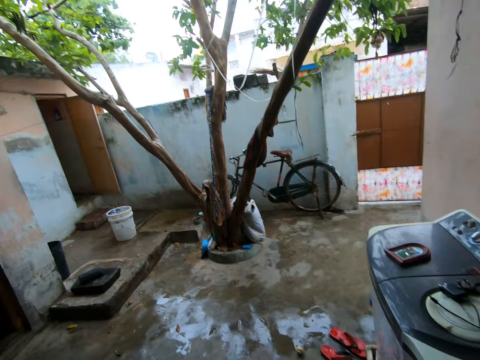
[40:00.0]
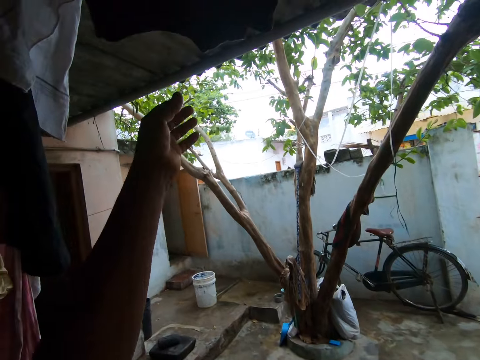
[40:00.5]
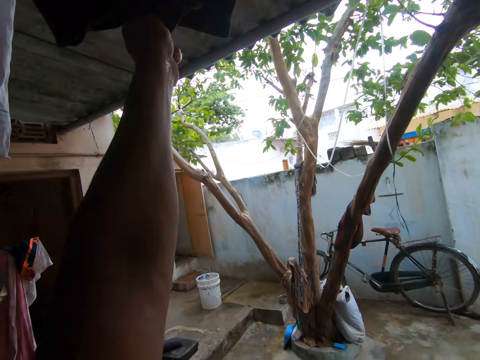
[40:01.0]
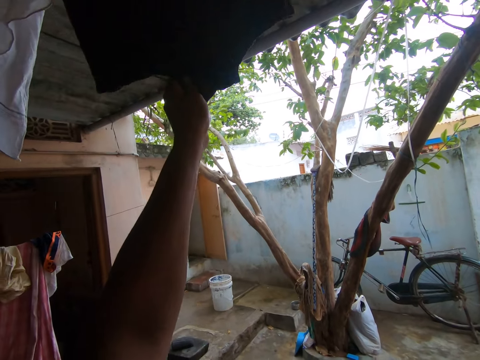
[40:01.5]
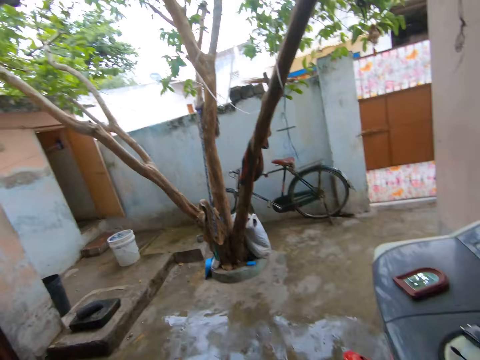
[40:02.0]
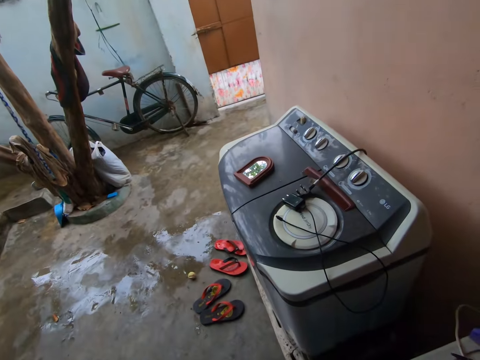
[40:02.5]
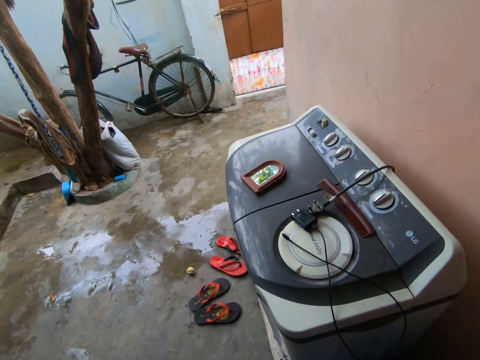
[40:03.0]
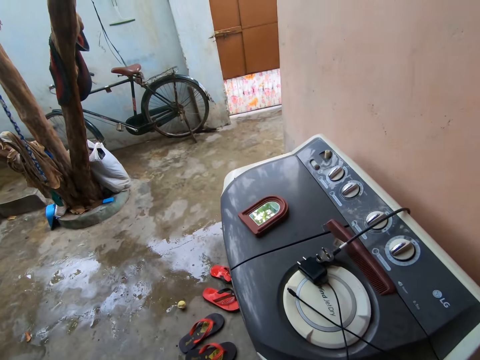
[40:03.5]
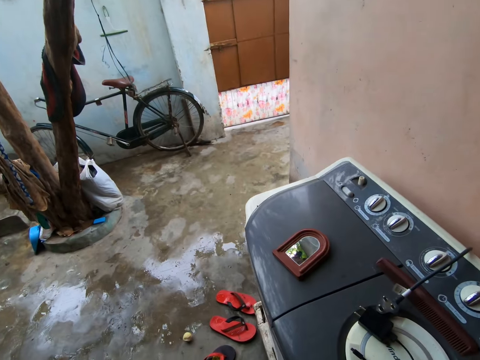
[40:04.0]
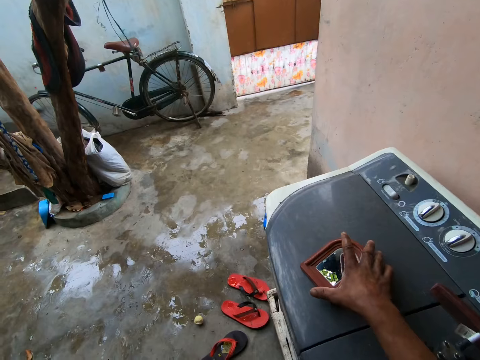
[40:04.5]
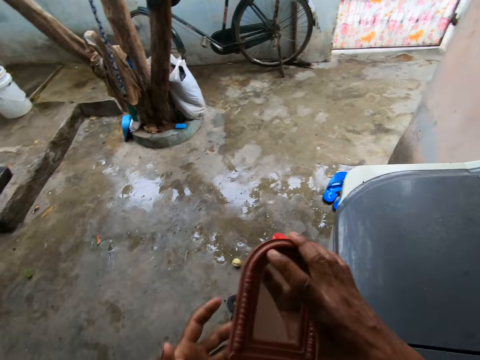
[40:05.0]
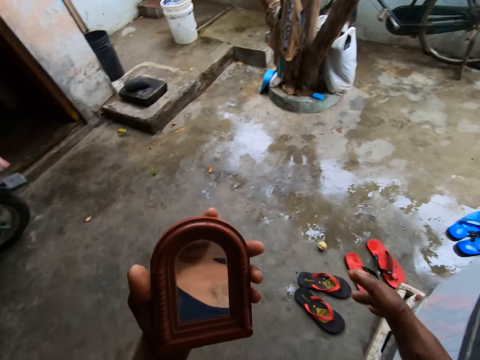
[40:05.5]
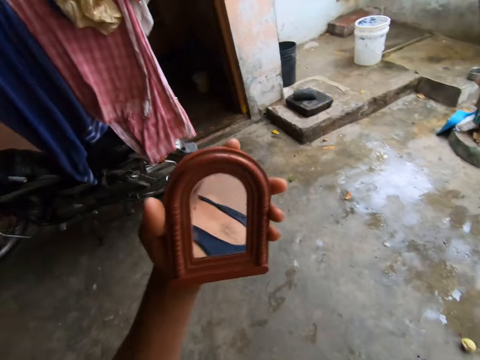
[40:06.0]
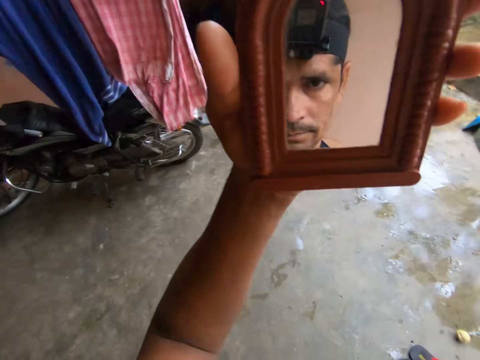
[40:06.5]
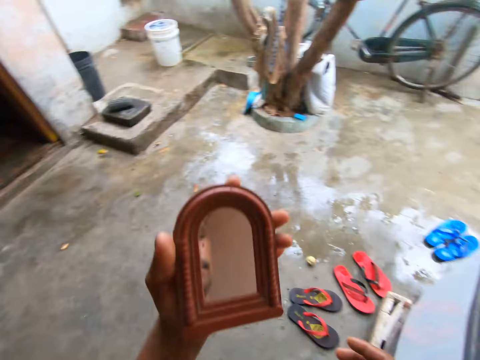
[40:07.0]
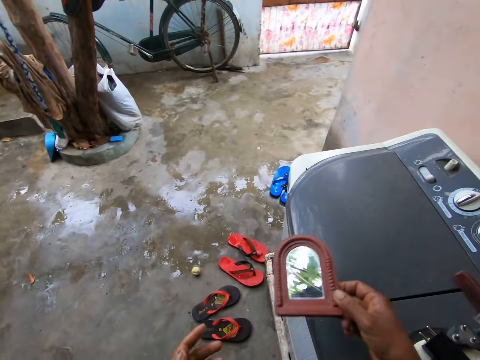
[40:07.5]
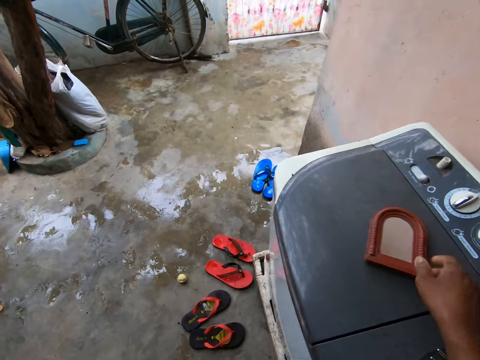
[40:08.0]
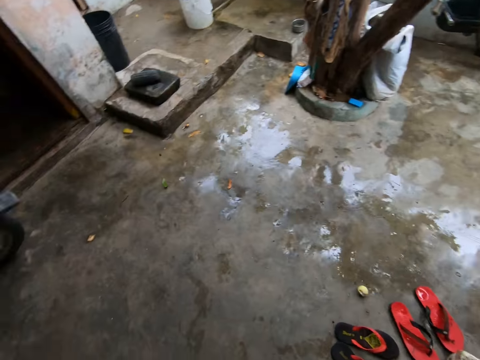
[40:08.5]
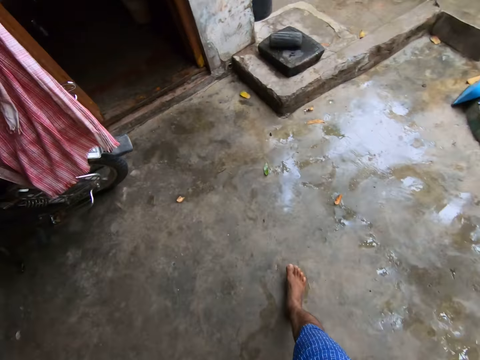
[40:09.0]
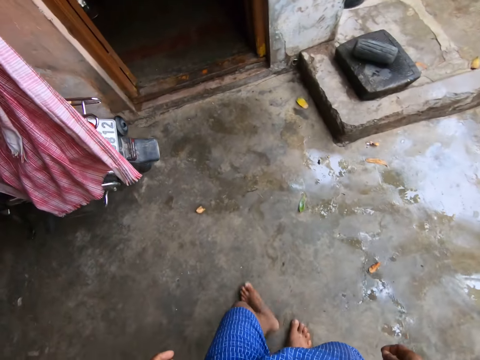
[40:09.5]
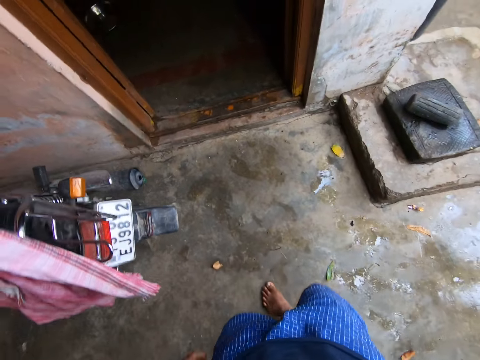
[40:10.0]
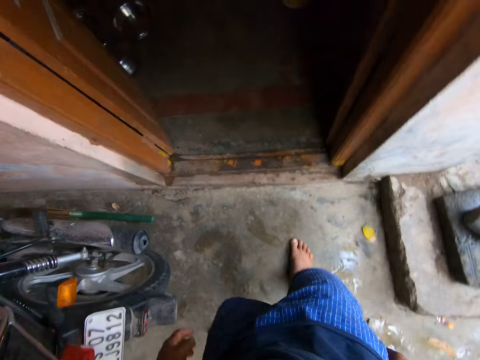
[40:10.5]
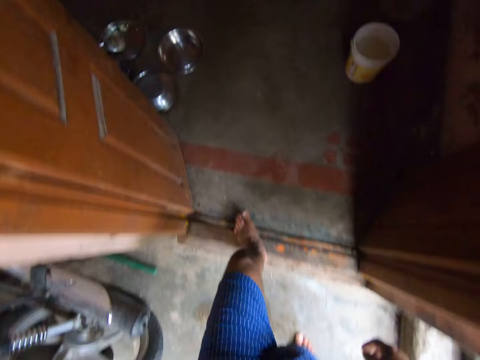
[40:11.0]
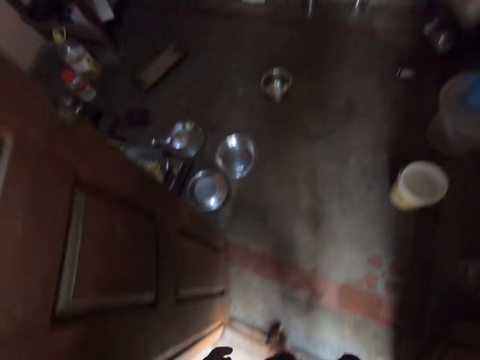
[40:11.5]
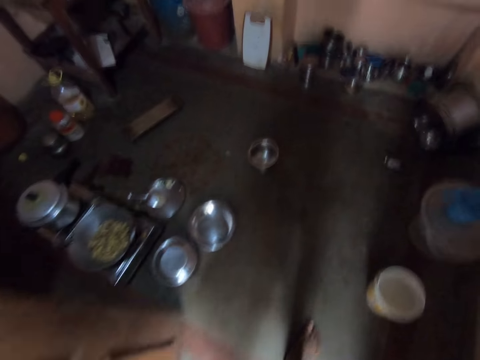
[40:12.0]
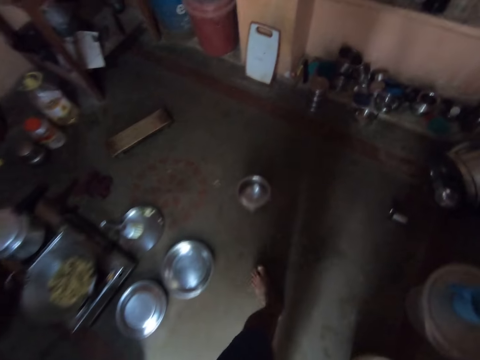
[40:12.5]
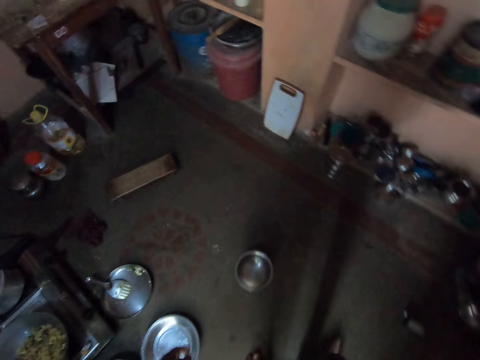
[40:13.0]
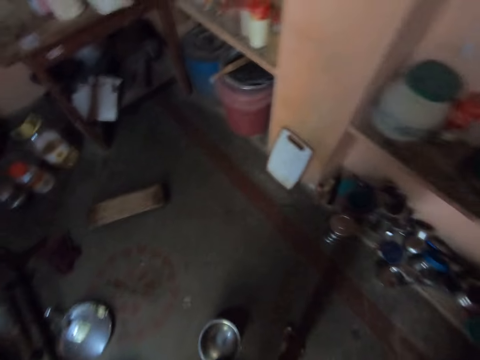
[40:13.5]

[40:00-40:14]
The camera wearer pulls on the body suit with his hand. He touches a cloth. He stares at the washing machine. He moves towards the washing machine. He picks up the mirror. He places the mirror in his left hand. He looks at himself in the mirror. He places the mirror in his right hand. He places the mirror on the washing machine. He walks to the kitchen. He enters the room.

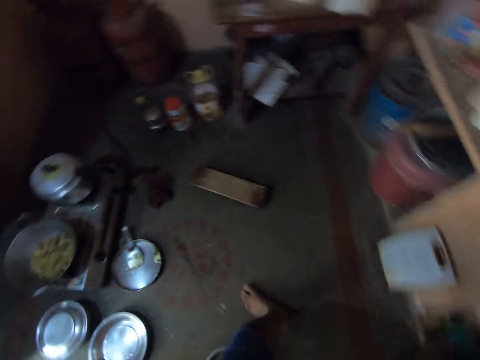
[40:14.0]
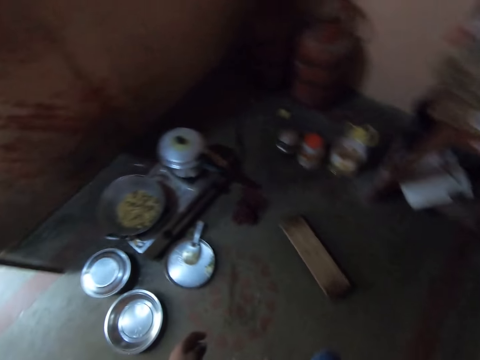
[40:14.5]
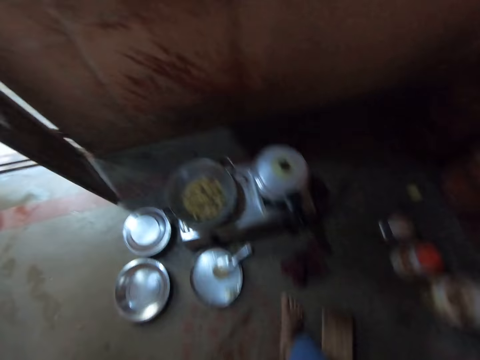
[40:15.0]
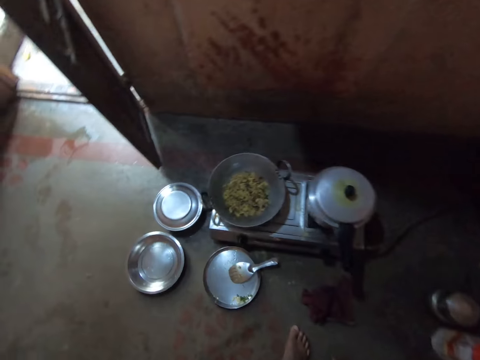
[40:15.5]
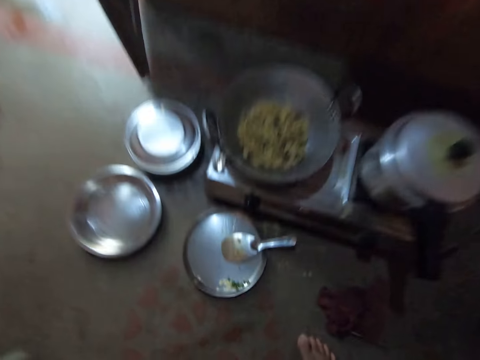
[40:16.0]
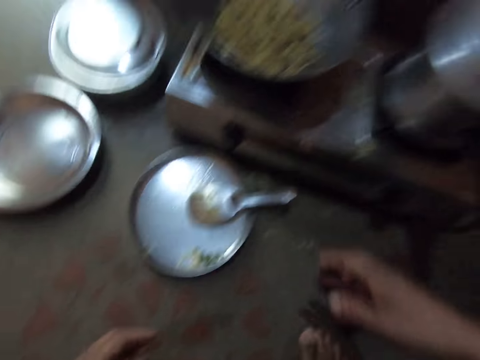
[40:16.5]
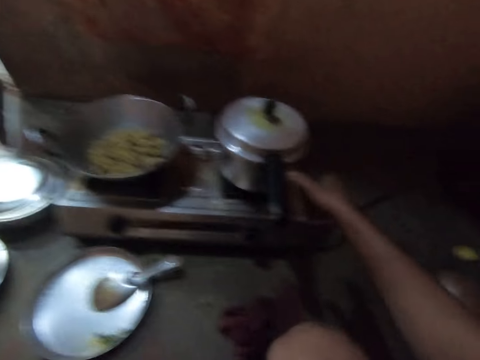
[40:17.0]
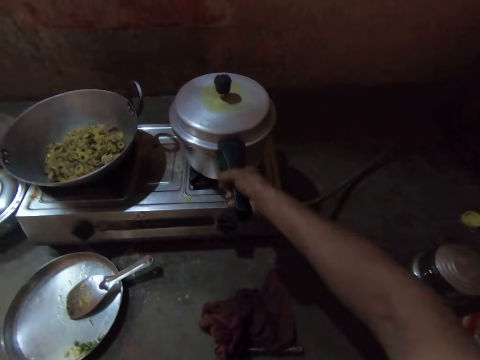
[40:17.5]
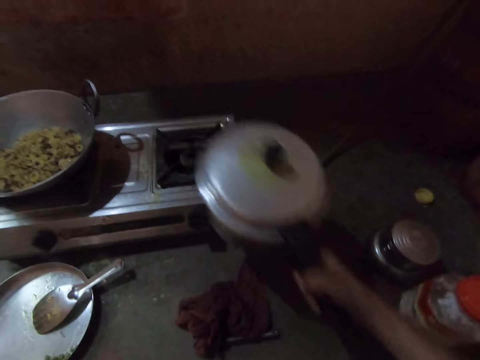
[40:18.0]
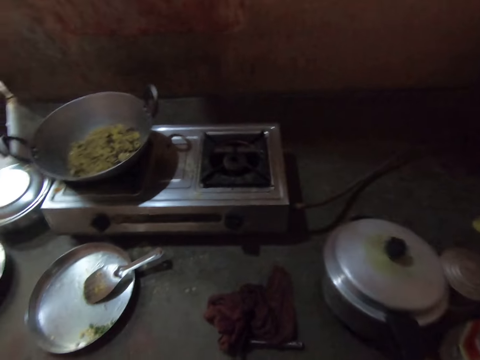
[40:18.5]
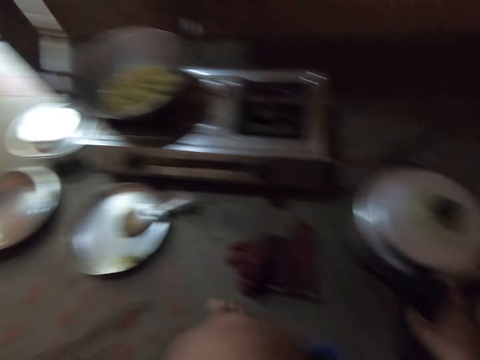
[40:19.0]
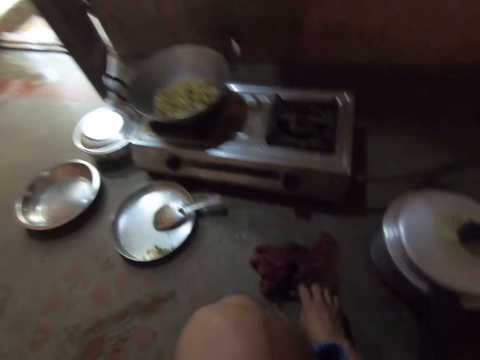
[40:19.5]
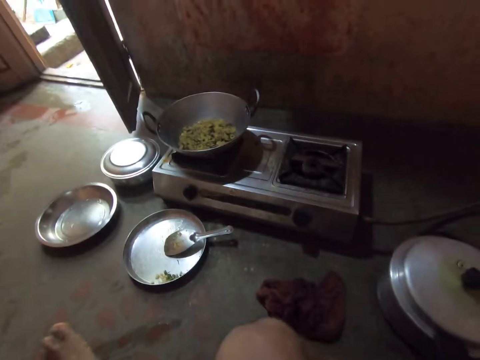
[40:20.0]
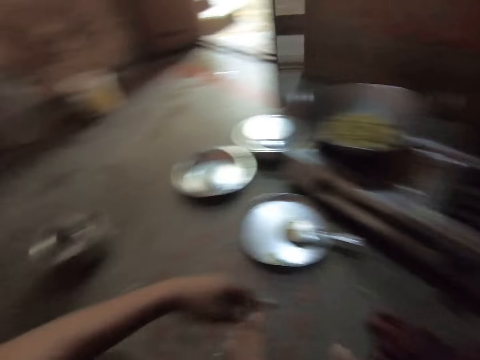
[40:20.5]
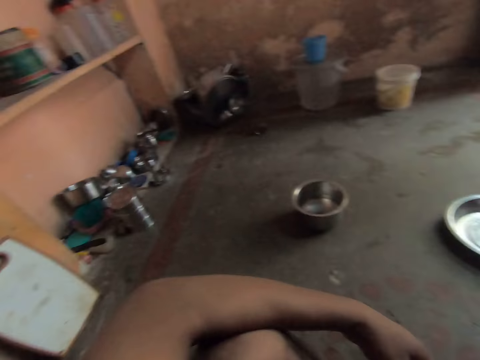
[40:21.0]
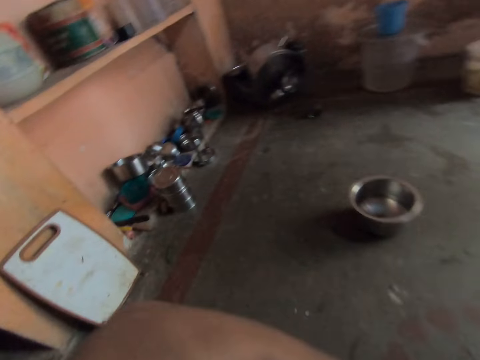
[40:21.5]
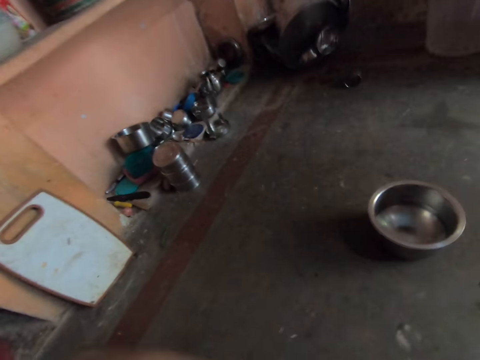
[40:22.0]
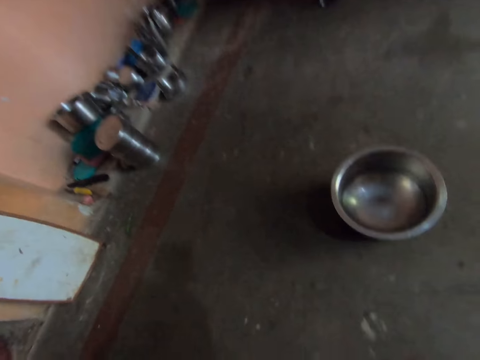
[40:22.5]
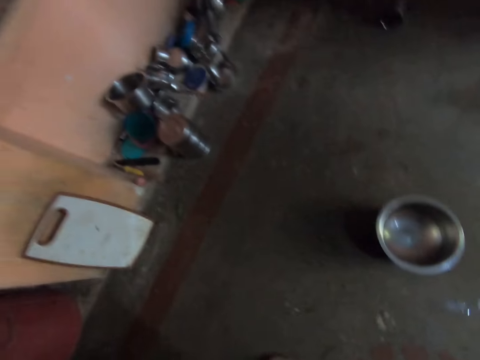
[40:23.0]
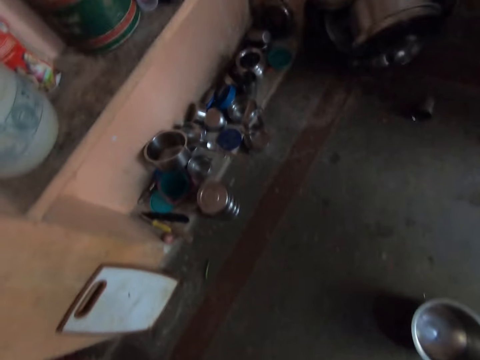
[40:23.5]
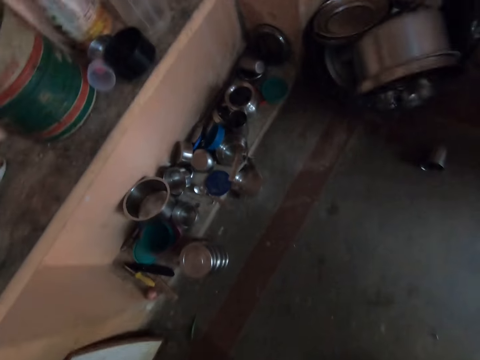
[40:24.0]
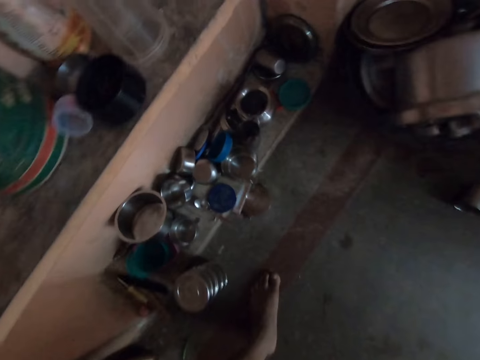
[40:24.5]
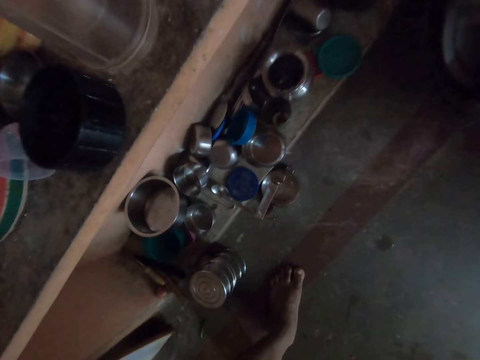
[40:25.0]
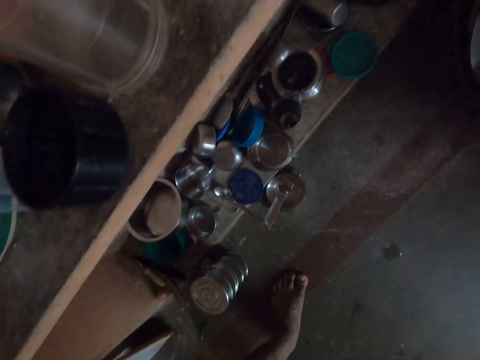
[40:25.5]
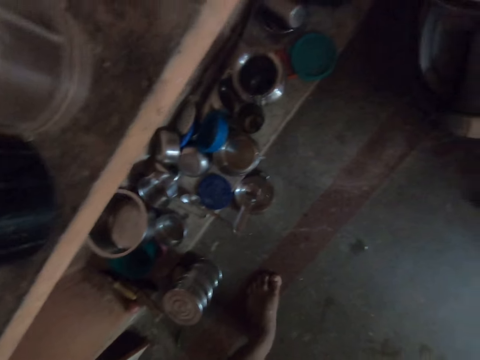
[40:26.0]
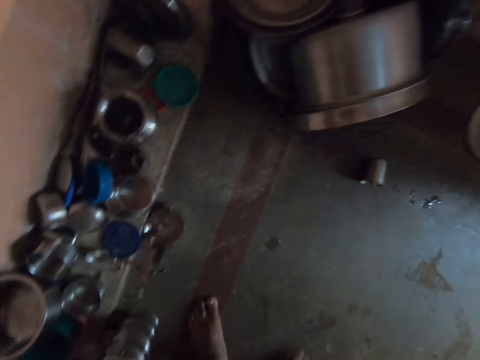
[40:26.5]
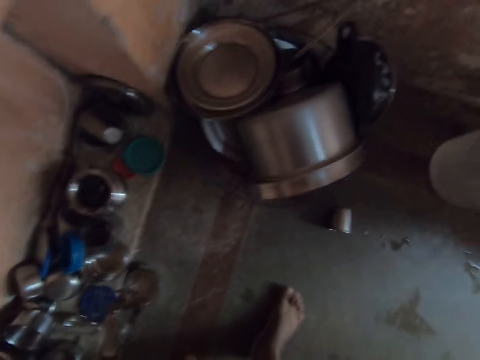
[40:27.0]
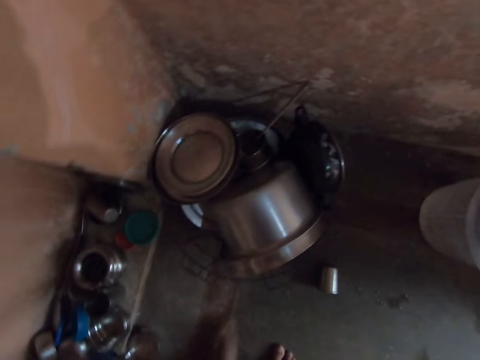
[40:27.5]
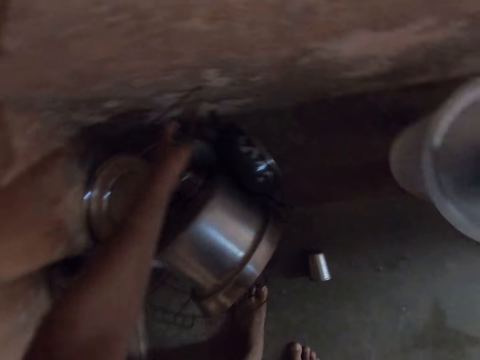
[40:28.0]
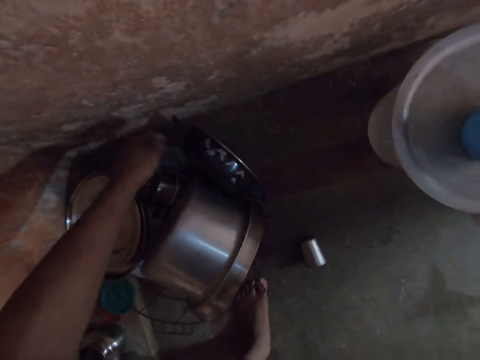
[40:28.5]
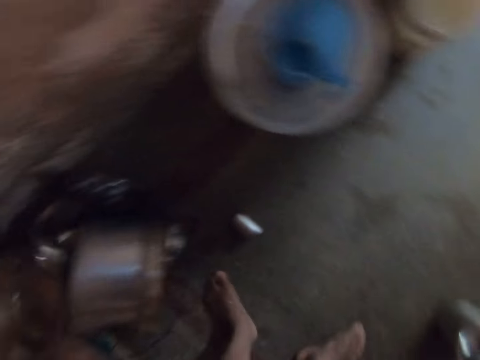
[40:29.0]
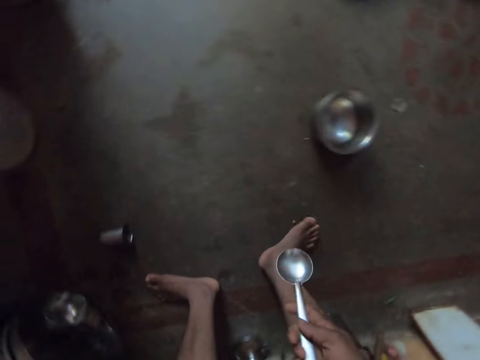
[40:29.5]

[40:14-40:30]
The camera wearer sits on the wood. He holds a cooking pot handle. He places the cooking pot on the floor. He stands up. He moves towards the rack. He stares at the wall. He moves towards the wall. He picks up a cooking hollow spoon. He places the spoon in his left hand.
